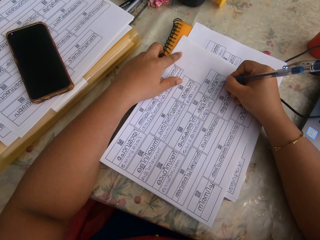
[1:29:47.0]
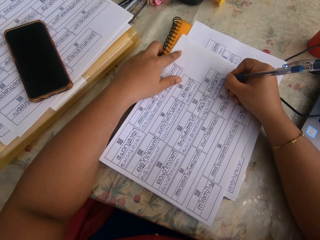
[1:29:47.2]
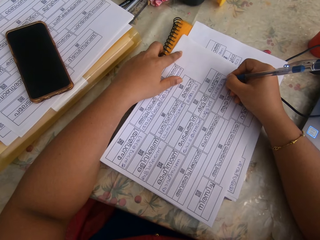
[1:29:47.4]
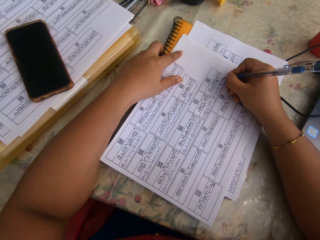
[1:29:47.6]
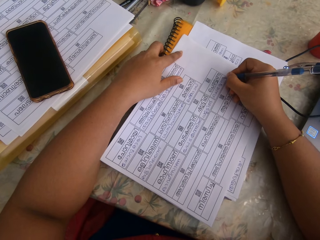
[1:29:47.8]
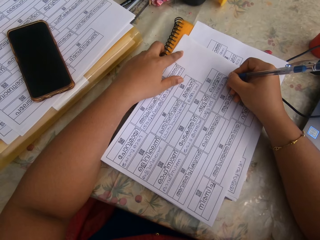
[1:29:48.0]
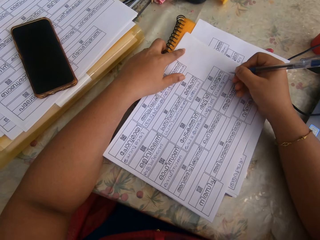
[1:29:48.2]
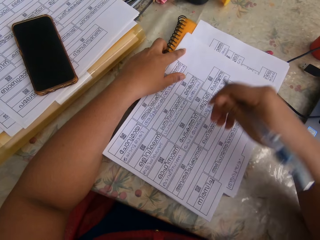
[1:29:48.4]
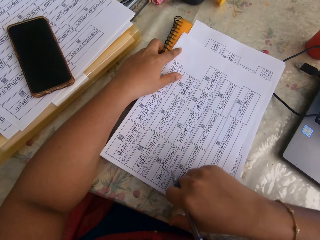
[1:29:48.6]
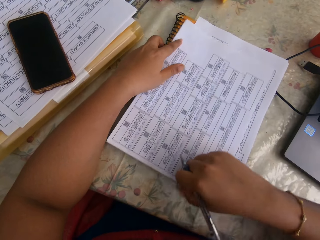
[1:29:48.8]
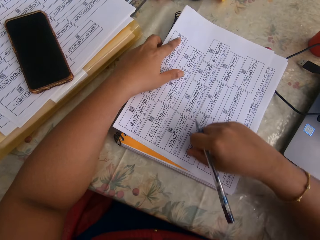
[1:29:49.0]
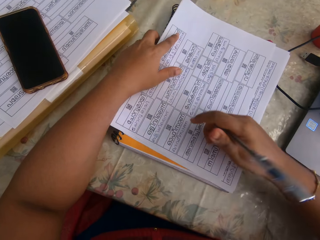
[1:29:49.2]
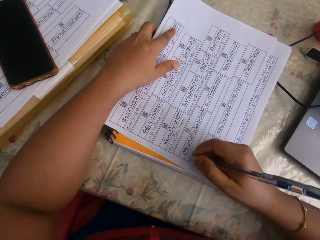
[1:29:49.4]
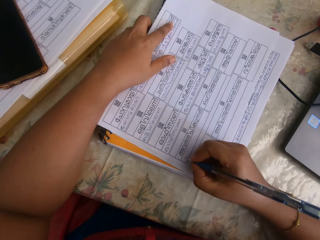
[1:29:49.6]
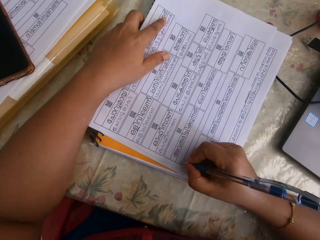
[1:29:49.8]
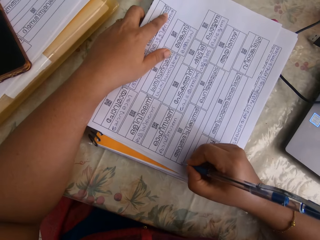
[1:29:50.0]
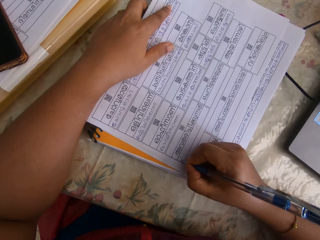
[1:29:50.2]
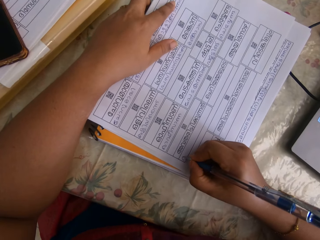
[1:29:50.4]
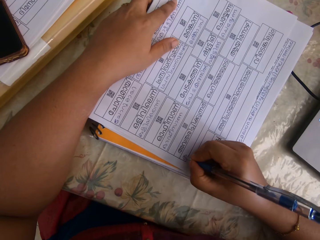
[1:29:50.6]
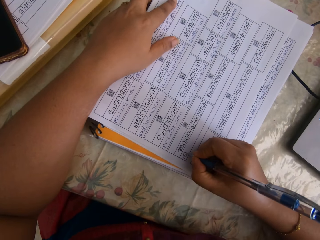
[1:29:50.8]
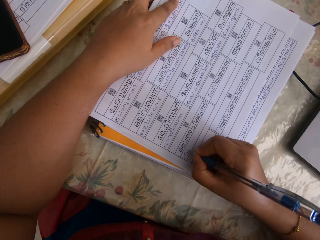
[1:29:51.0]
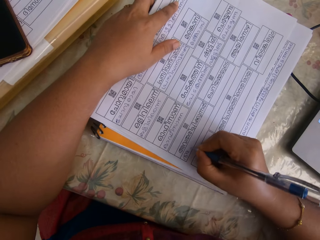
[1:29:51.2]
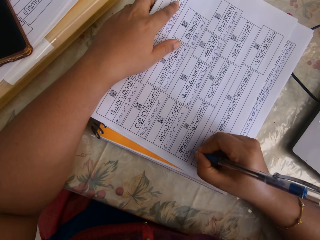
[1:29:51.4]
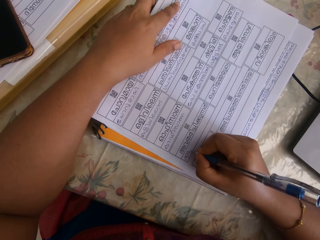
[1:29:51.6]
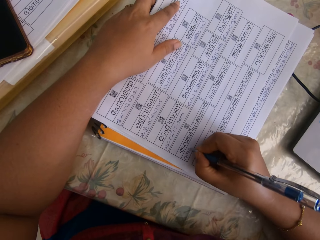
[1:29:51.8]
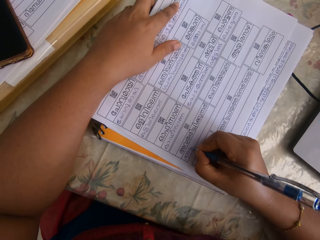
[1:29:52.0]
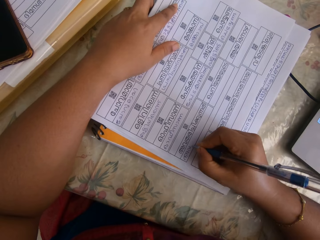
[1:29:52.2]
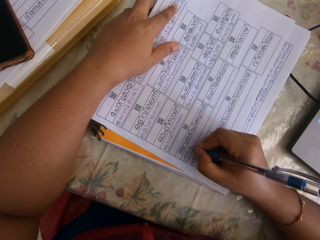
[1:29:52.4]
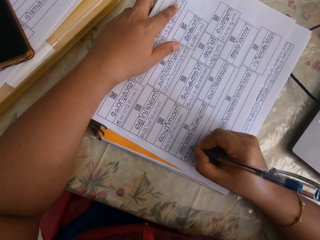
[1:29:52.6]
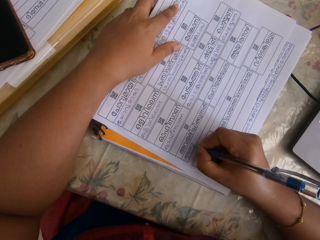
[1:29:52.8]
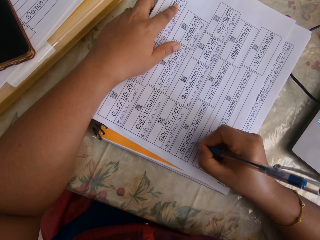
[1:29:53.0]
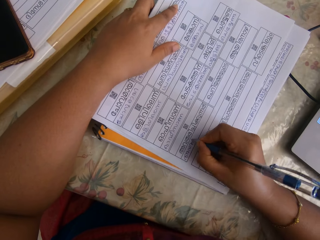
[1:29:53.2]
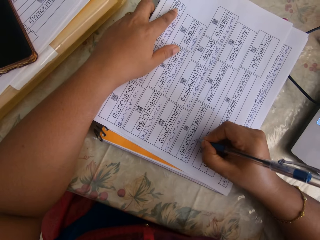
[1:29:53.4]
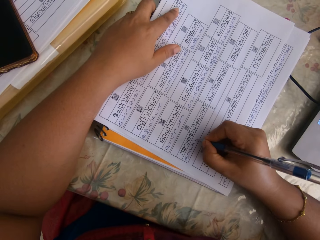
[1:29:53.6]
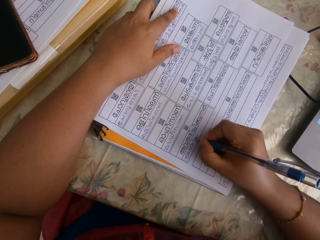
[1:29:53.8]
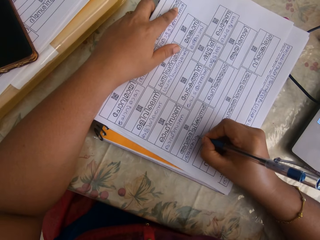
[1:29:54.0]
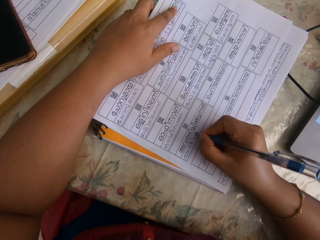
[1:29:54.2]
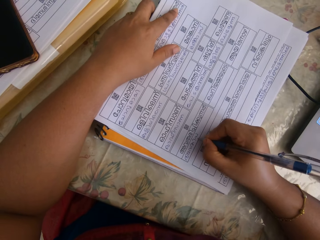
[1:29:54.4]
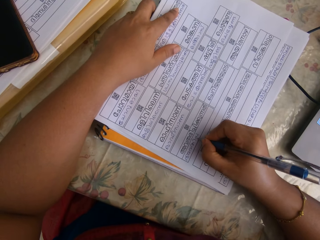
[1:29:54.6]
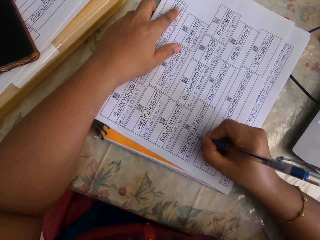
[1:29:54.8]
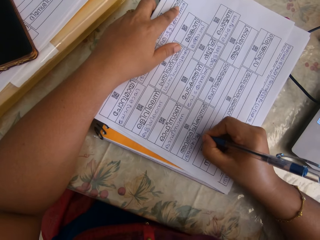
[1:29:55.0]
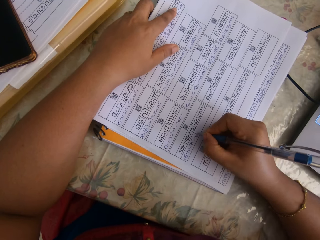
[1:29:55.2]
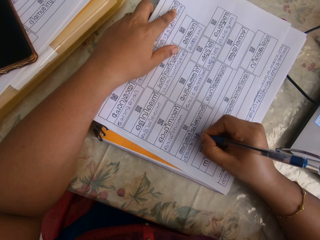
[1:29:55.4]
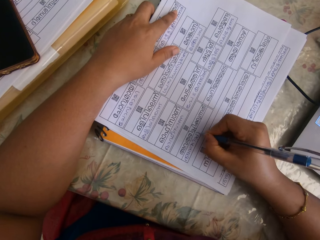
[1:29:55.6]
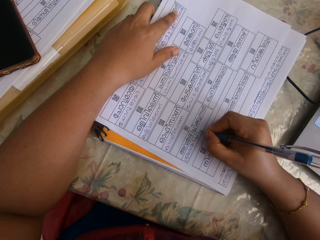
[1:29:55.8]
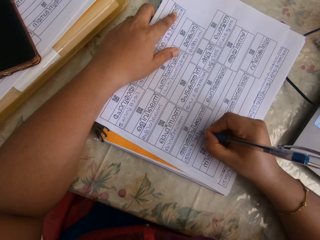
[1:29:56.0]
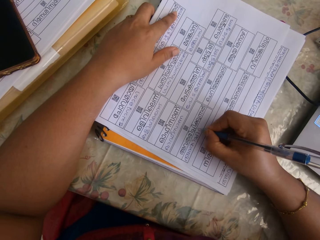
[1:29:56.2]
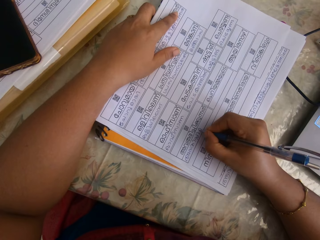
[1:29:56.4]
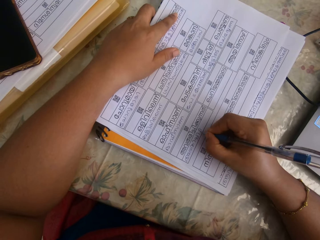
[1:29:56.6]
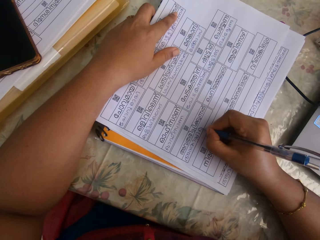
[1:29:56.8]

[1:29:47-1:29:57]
The camera wearer moves the paper on the book on the table with her right hand. She writes on the paper on the book on the table with the pen in her right hand.

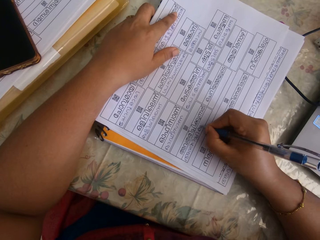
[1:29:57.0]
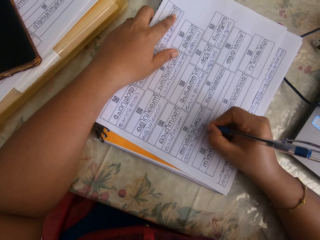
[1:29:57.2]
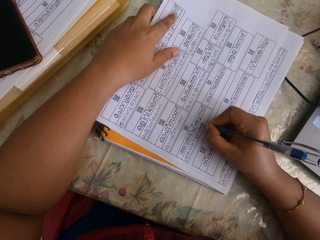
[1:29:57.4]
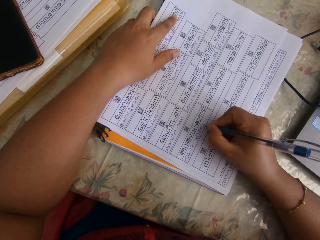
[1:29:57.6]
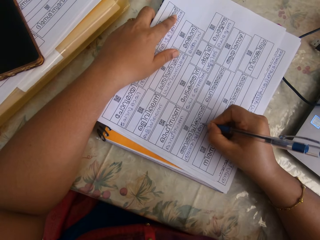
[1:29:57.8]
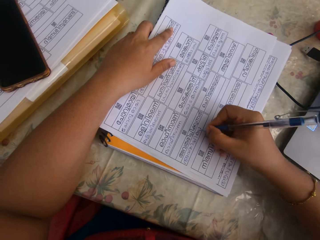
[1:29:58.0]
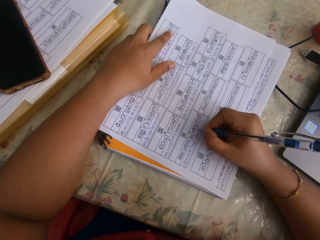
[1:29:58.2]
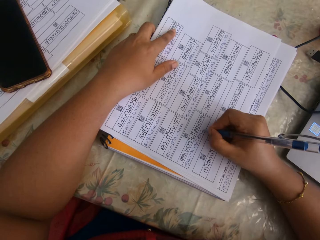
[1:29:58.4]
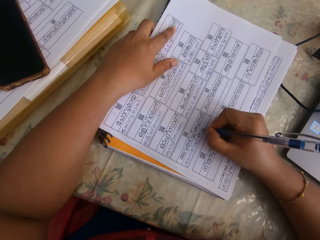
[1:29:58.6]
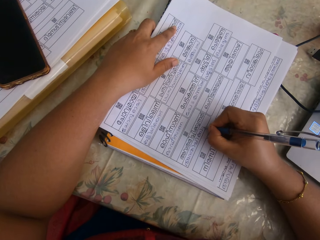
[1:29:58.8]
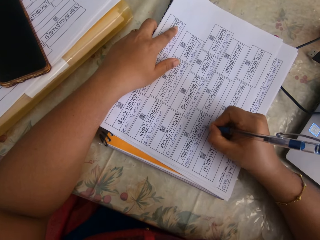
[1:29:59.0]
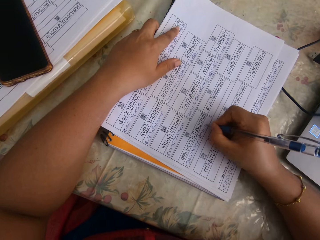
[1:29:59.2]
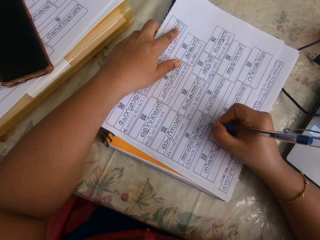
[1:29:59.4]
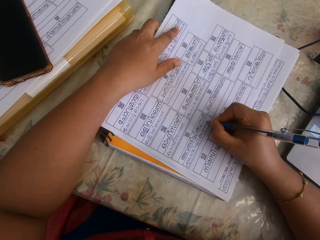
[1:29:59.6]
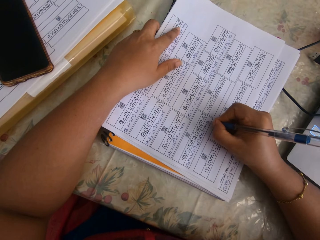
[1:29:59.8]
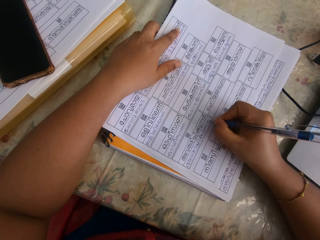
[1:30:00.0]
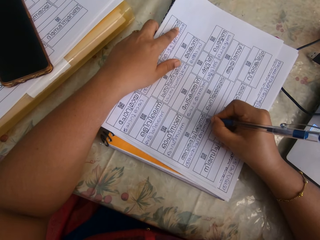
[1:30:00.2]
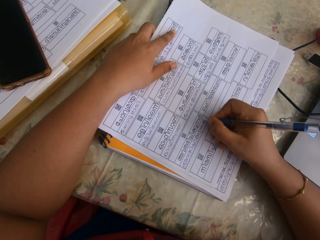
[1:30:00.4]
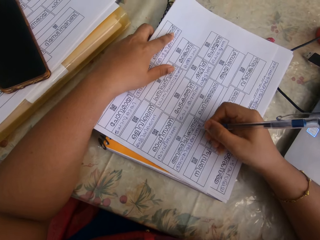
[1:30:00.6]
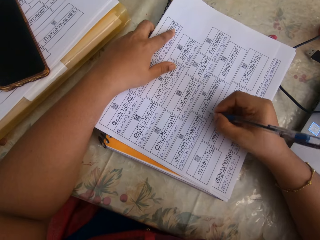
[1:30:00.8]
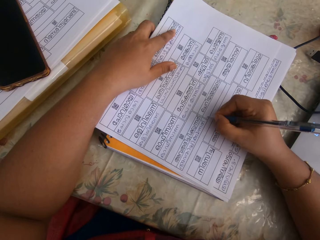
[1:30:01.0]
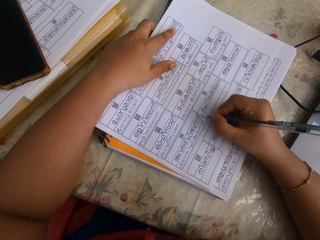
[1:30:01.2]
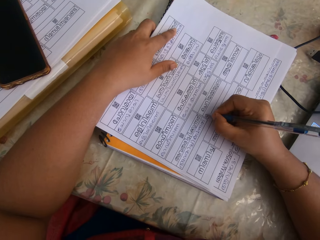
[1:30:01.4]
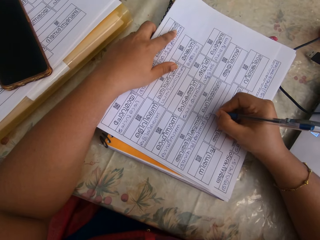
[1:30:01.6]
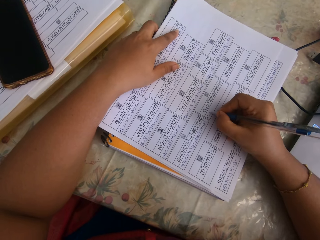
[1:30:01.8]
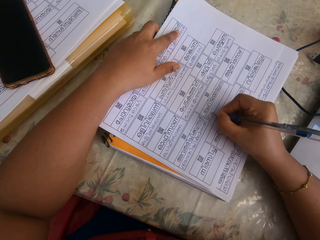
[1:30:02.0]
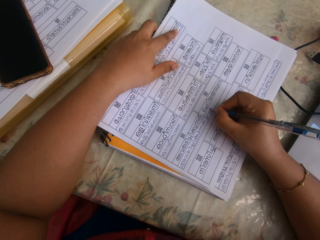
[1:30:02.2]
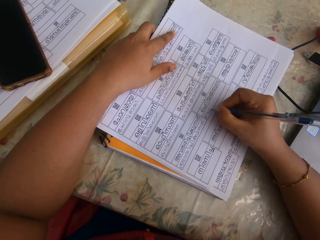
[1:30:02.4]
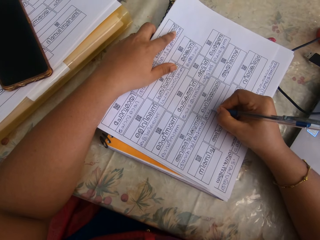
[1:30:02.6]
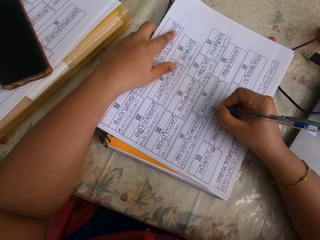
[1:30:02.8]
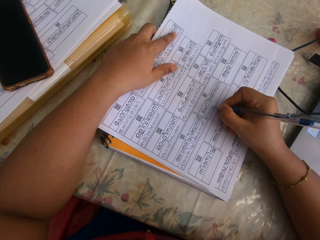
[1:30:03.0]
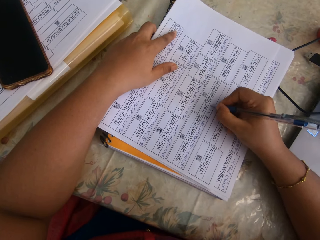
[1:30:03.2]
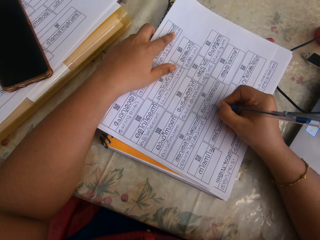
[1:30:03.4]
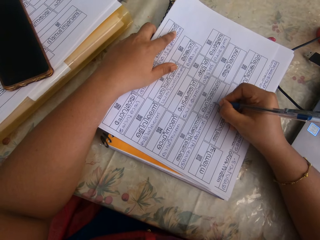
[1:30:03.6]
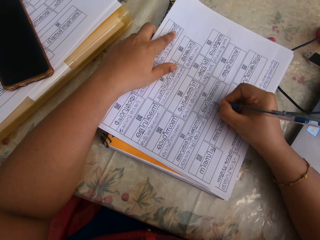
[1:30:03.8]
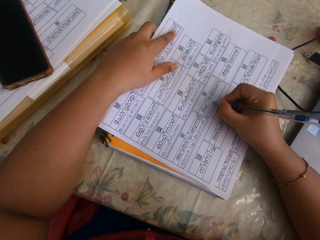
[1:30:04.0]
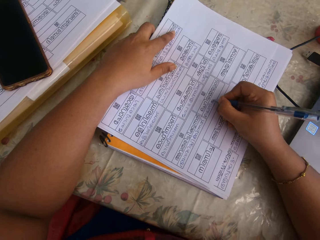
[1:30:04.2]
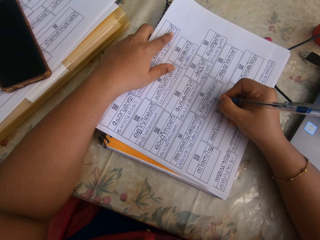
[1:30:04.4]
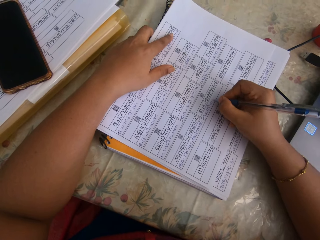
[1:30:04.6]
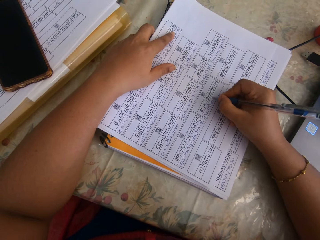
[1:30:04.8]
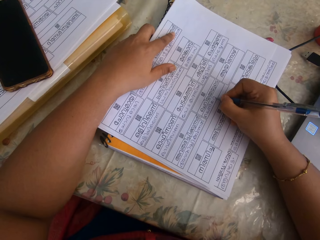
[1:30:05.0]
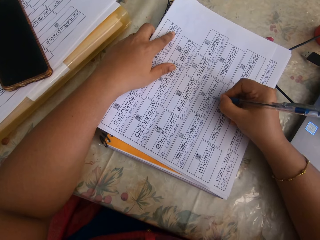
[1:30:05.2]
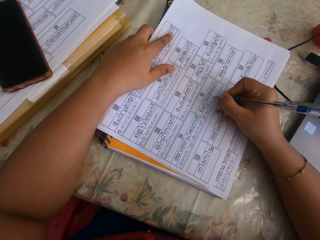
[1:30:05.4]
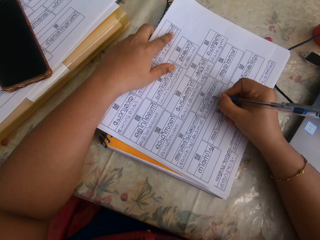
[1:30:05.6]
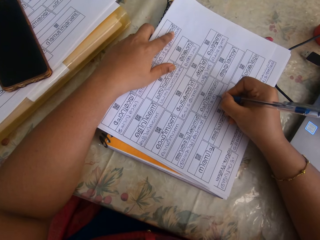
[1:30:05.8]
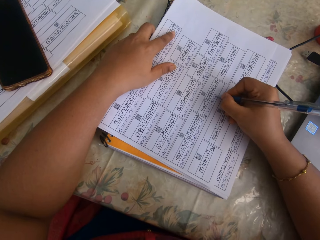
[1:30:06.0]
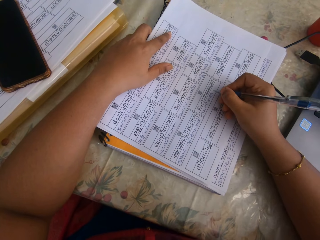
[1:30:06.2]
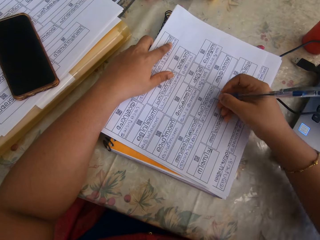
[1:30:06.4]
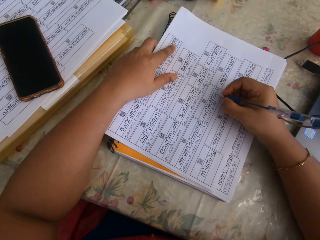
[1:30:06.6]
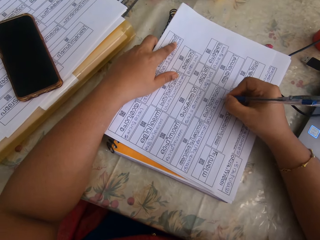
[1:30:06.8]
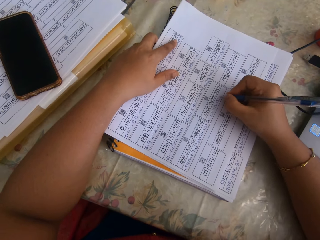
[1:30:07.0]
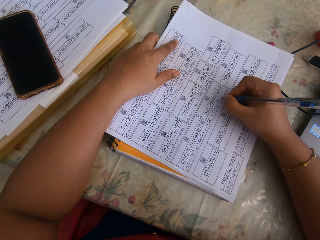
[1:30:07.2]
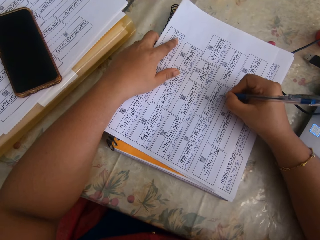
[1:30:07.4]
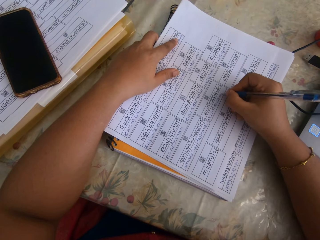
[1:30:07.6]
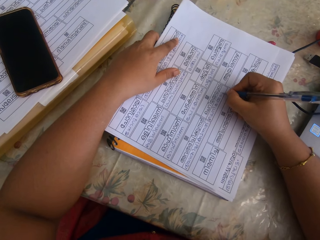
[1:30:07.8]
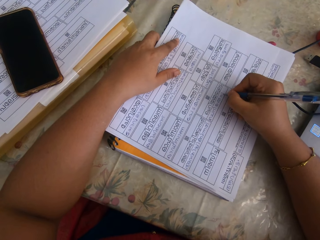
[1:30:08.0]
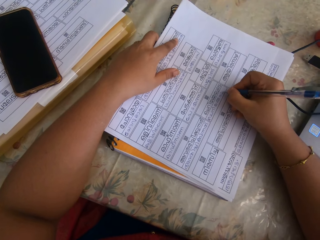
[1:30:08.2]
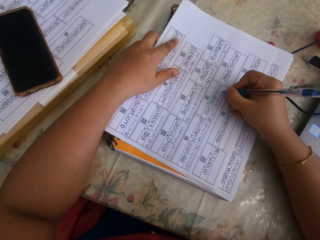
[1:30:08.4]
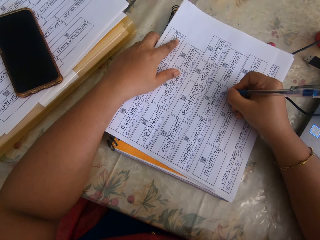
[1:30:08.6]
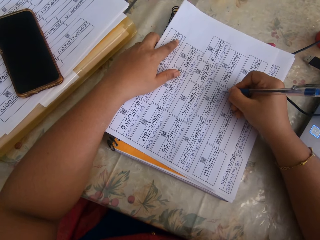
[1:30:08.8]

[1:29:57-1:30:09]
The camera wearer writes on the paper. They write on the paper again. They lift the right hand. They write on the paper.
